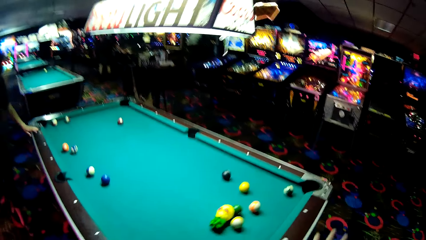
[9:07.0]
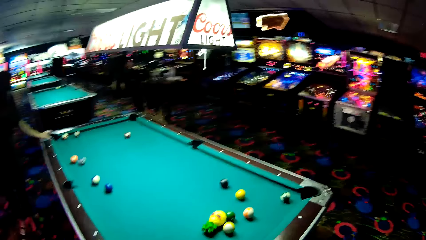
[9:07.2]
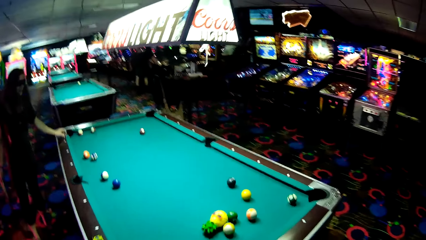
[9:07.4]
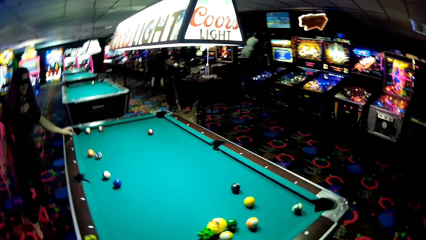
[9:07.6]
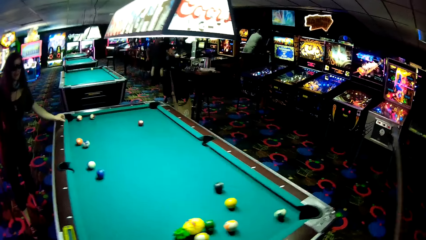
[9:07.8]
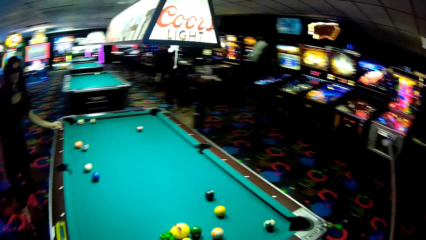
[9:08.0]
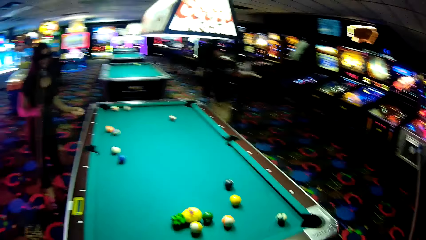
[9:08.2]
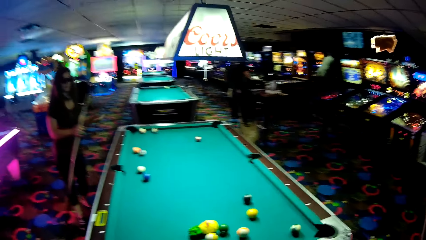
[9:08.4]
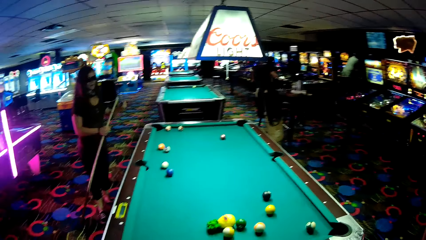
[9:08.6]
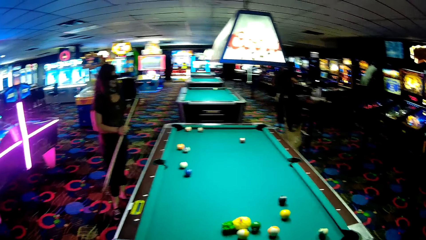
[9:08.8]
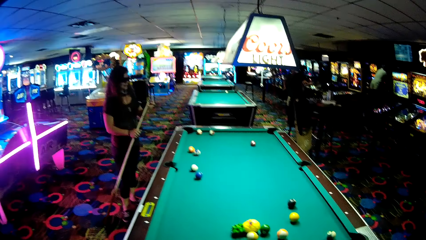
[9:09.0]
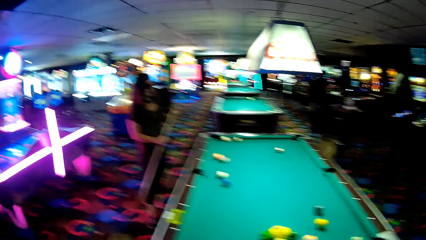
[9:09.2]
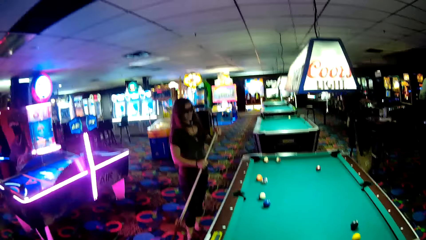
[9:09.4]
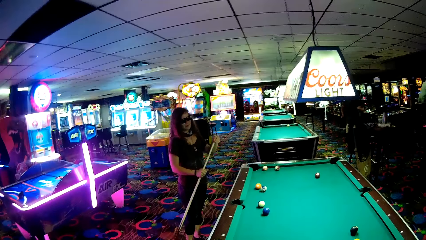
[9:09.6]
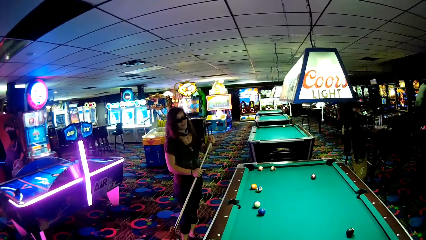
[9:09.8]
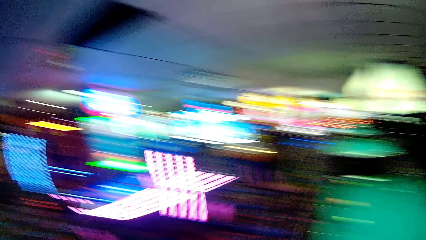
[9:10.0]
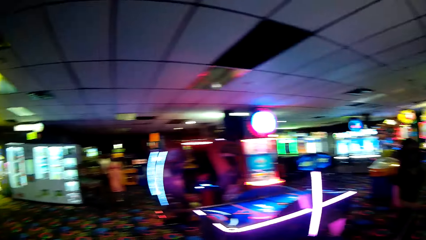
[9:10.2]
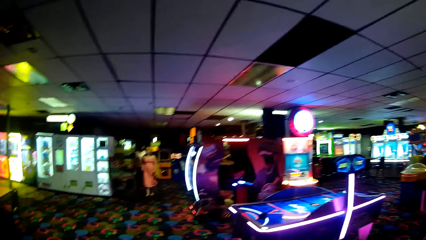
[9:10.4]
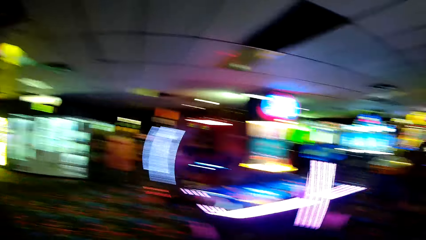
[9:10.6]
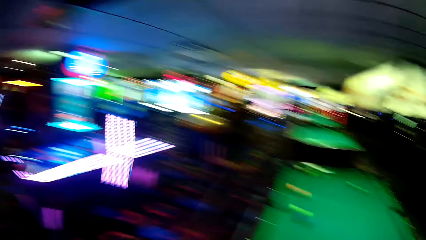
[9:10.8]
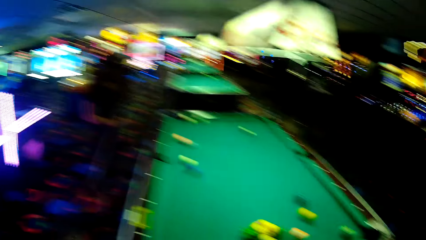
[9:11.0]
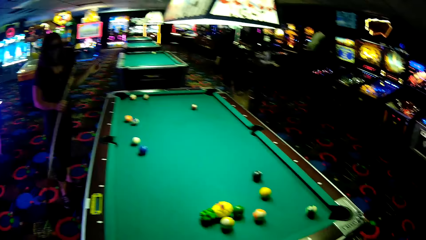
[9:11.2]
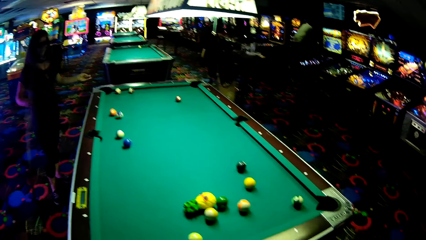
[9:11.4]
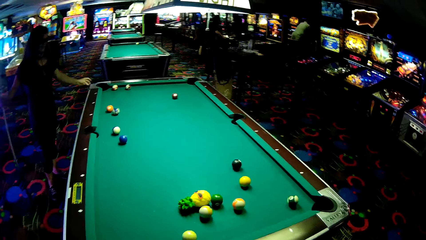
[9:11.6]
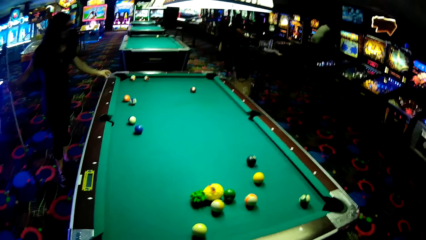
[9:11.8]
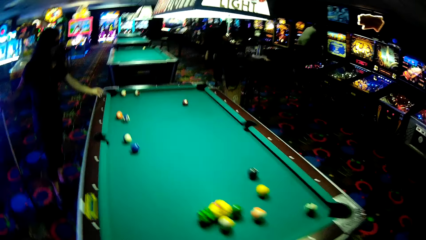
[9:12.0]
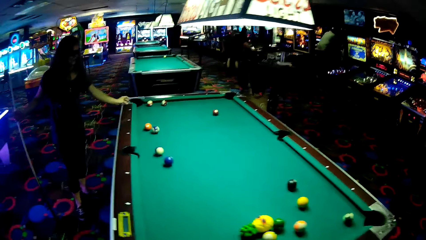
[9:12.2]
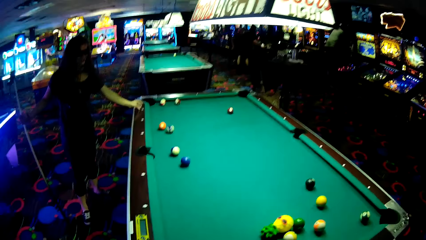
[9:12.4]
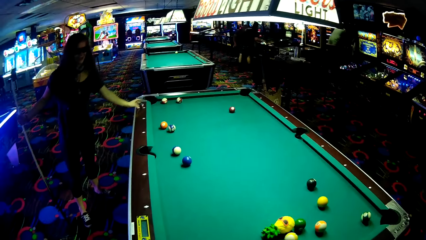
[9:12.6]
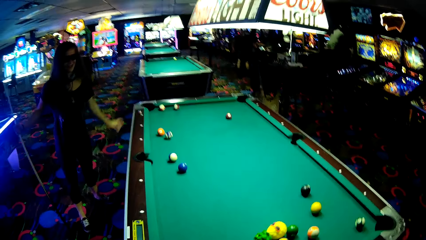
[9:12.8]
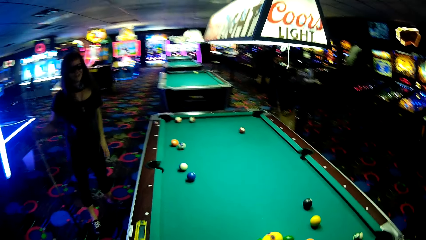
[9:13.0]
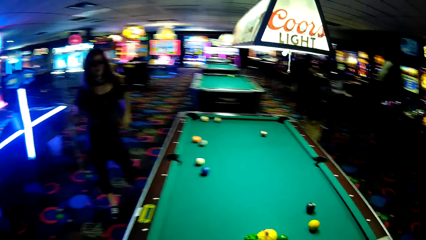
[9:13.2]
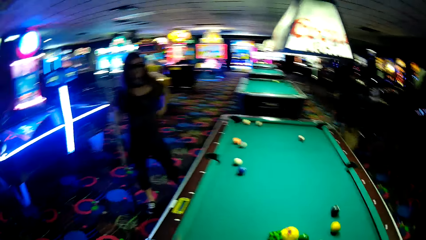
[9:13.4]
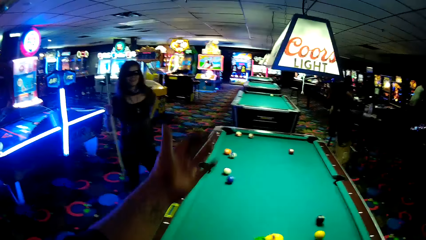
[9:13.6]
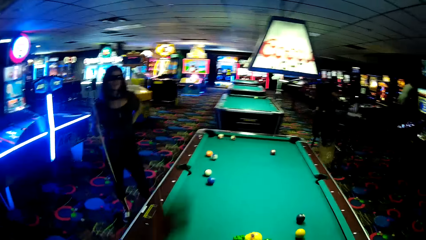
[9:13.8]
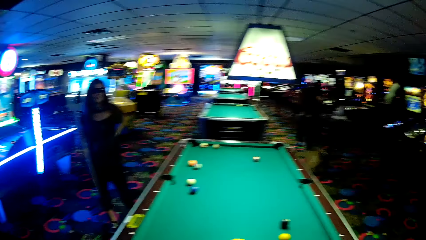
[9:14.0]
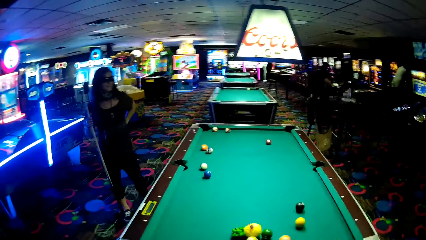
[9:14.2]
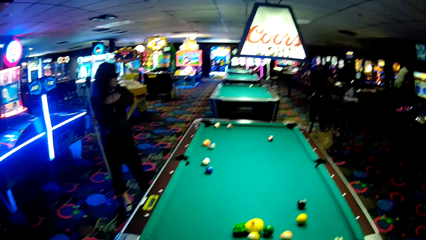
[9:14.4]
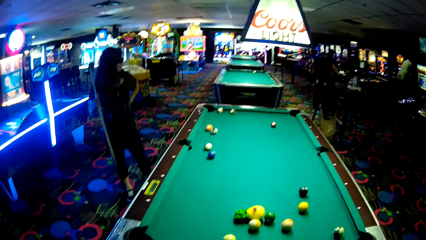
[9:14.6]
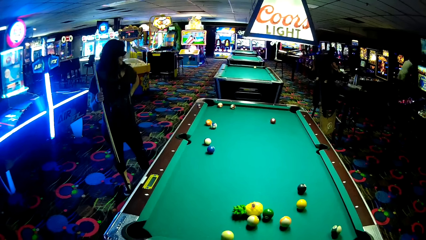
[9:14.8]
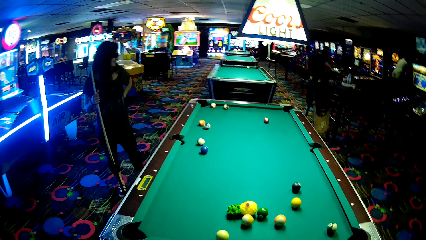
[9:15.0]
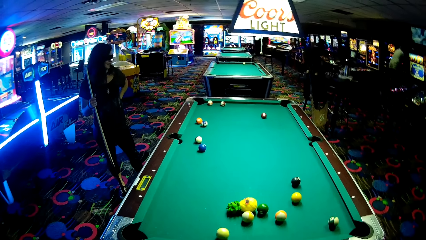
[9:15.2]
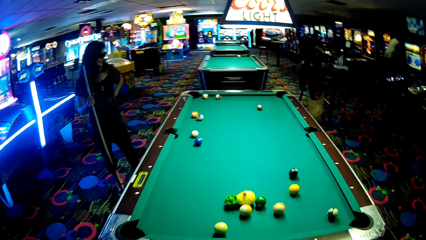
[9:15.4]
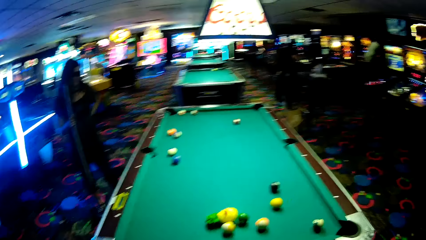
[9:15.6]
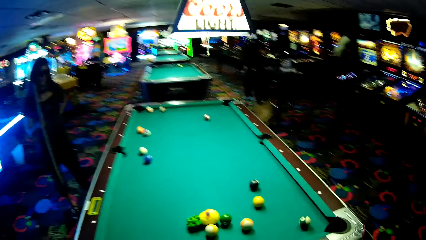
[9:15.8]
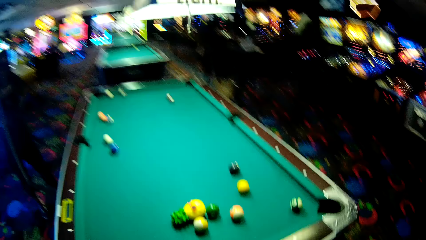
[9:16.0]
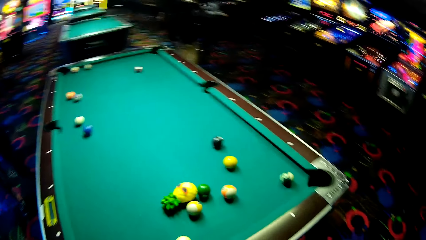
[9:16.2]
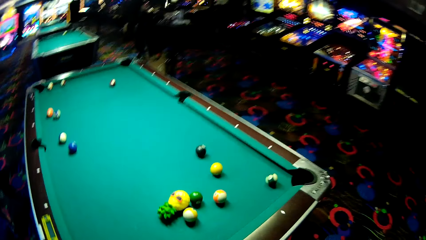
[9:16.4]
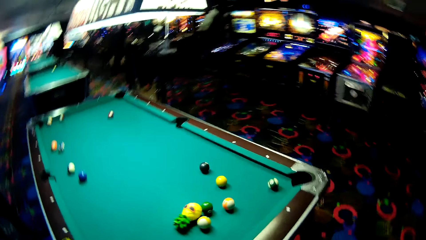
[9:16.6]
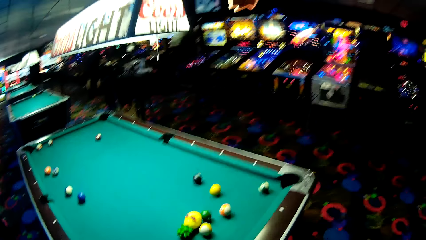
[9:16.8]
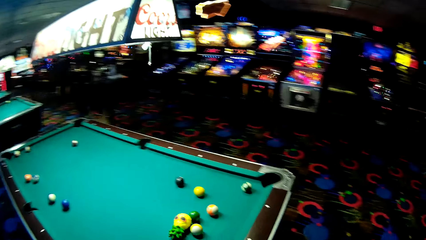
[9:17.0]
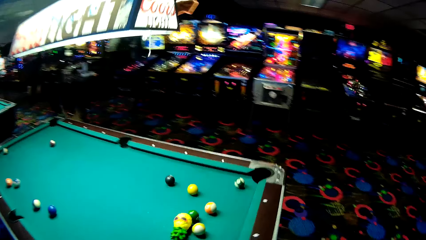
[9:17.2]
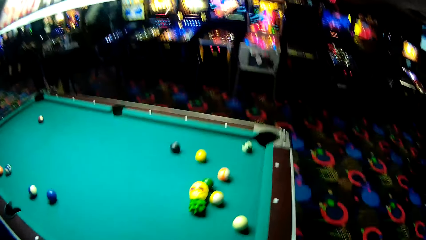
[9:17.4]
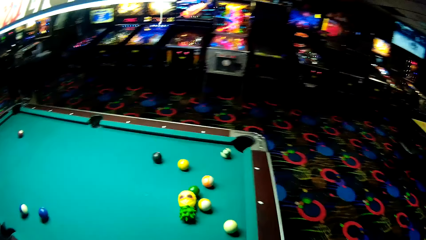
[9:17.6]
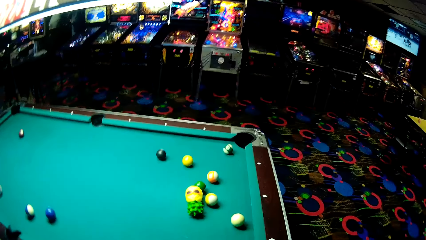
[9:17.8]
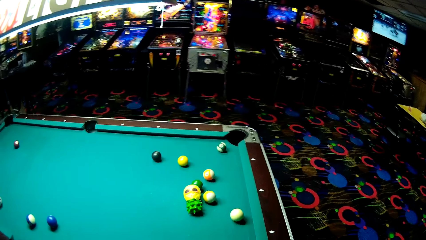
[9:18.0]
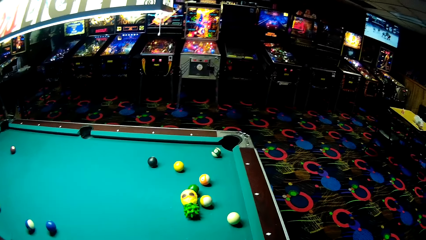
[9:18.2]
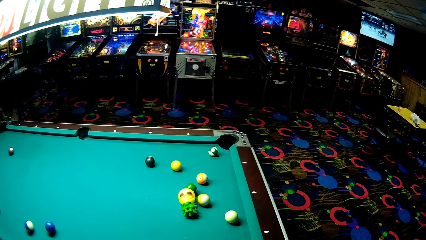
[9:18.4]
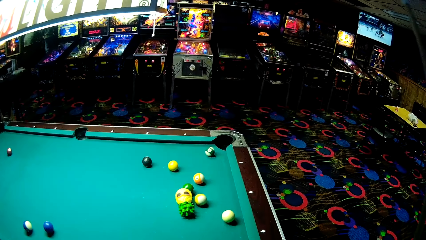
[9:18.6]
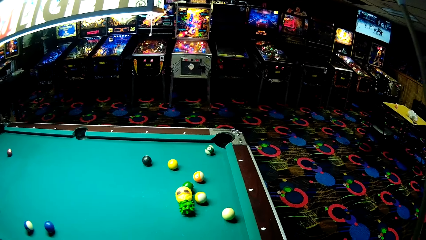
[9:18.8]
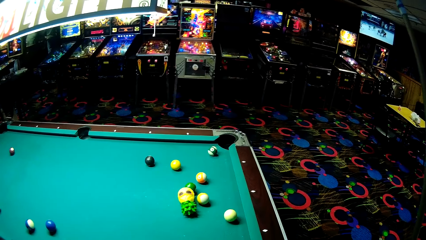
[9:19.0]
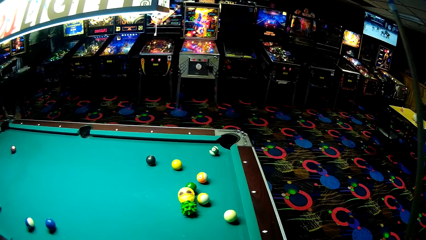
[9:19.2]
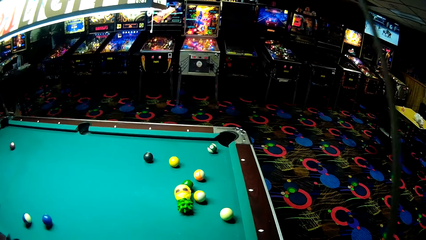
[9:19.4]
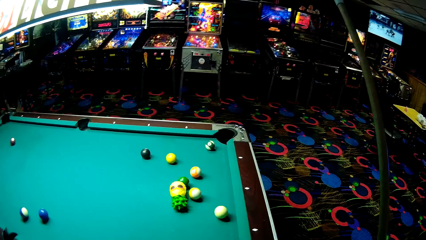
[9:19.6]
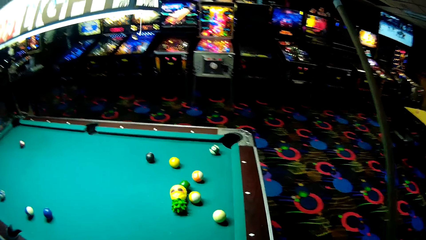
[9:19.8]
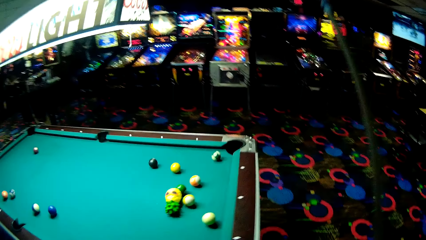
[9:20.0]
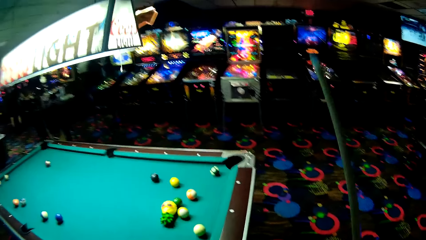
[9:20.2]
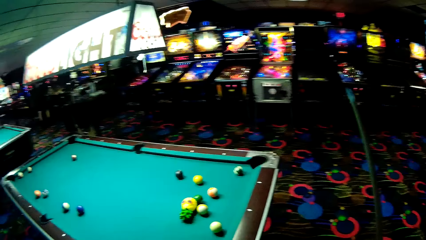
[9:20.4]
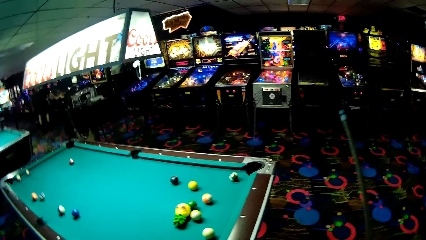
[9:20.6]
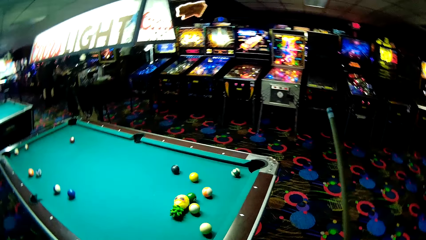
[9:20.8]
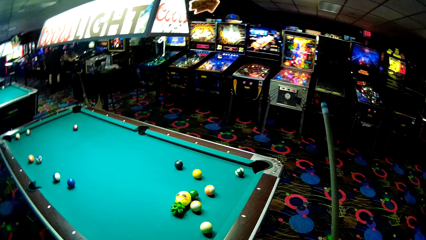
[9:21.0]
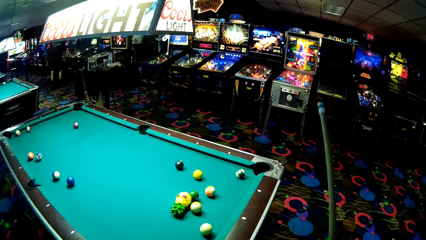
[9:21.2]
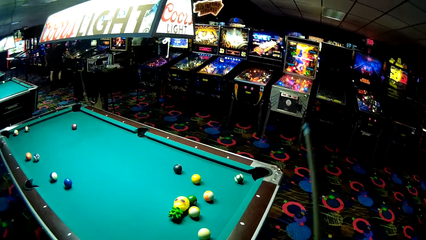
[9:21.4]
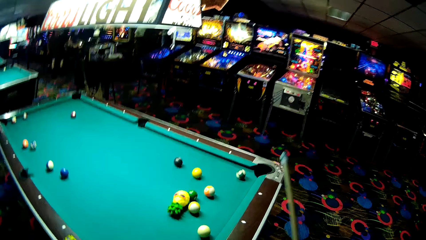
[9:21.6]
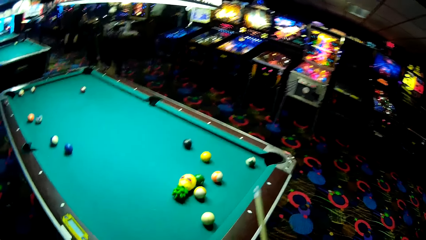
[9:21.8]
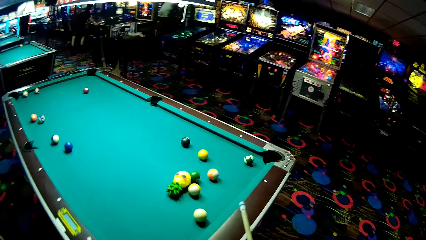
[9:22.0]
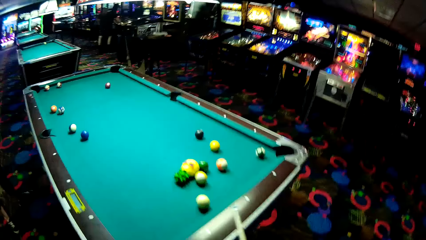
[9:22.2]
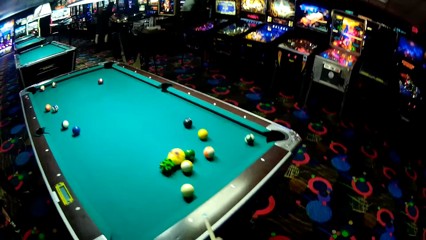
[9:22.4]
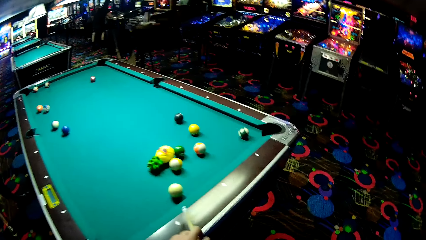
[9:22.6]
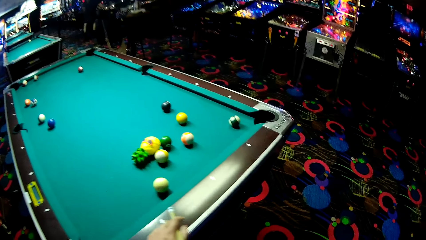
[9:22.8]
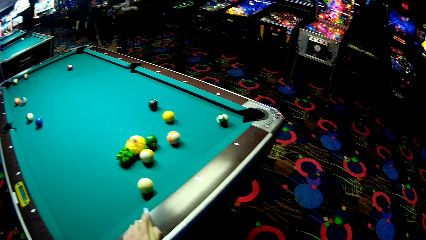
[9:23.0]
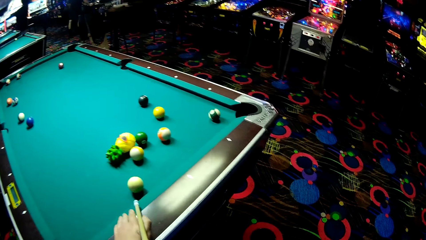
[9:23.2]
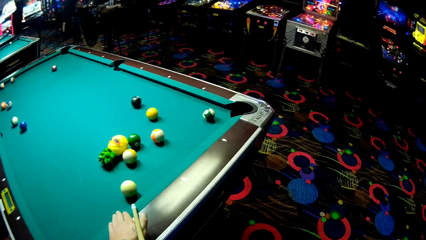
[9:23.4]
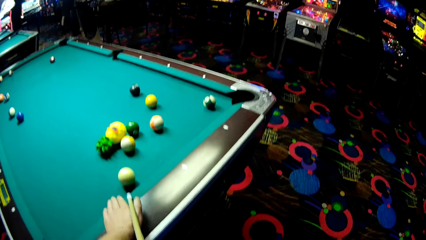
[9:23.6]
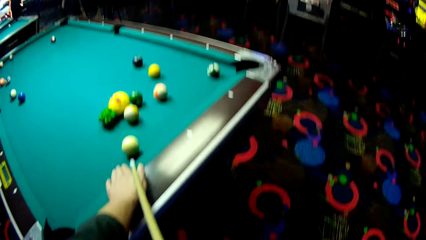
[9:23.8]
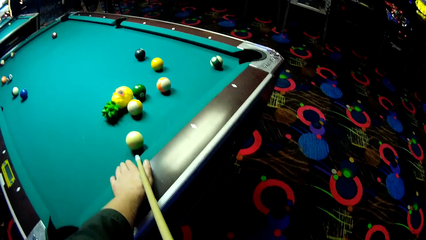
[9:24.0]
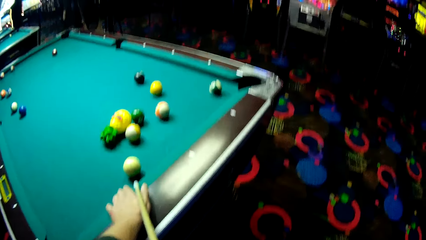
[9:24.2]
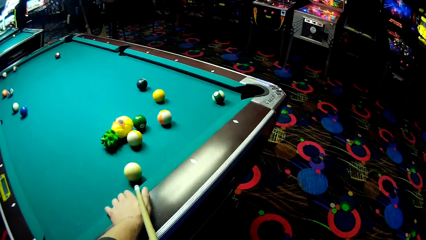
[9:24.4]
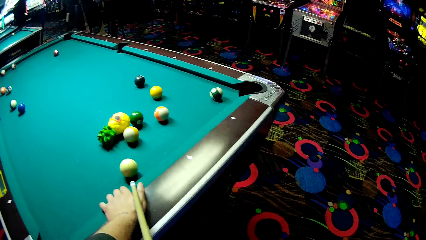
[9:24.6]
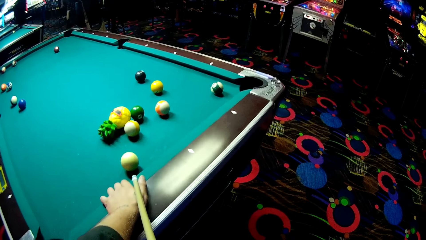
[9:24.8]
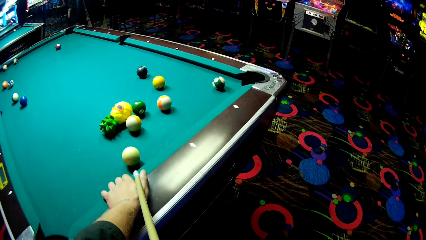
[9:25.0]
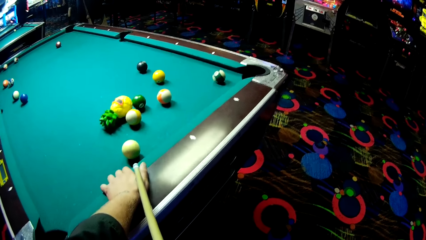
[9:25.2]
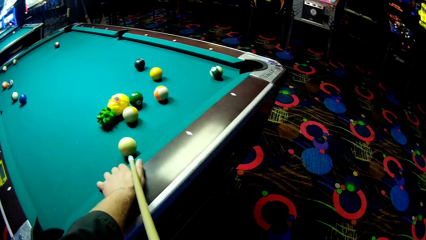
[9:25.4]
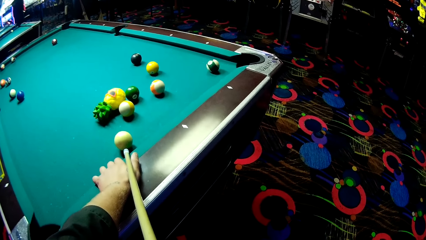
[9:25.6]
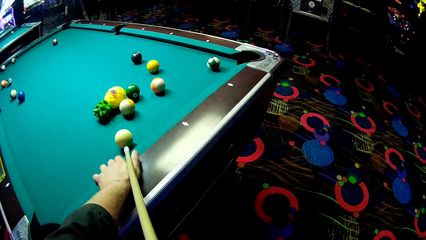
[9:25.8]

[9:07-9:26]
The camera wearer looks around a casino. He stretches his hand forward and drops the left hand. He adjusts the cue stick and plays pool using the cue stick.
